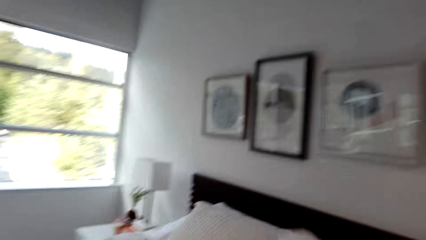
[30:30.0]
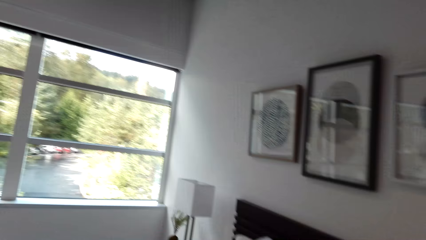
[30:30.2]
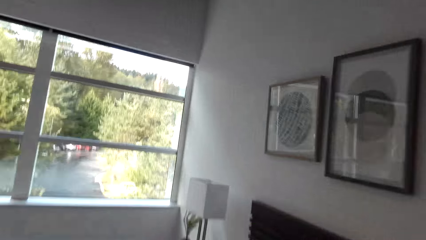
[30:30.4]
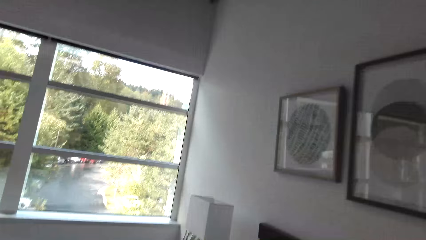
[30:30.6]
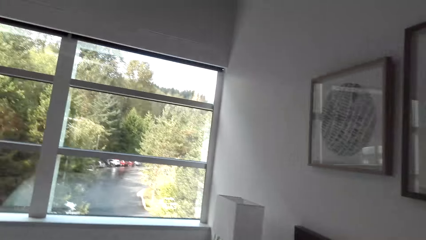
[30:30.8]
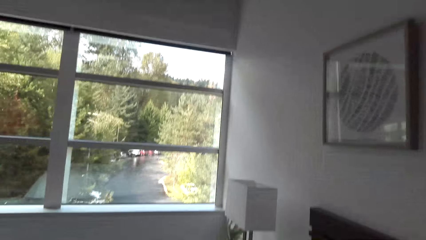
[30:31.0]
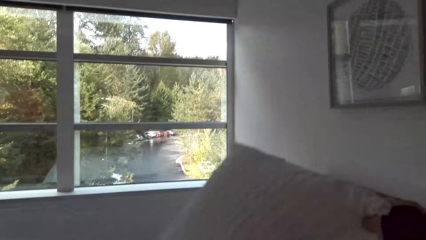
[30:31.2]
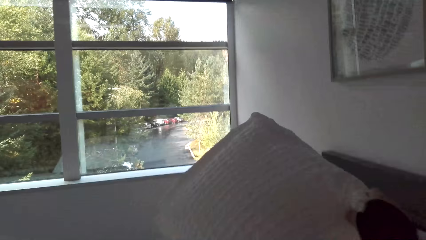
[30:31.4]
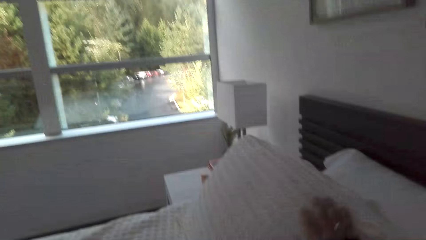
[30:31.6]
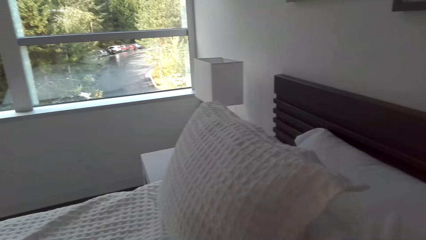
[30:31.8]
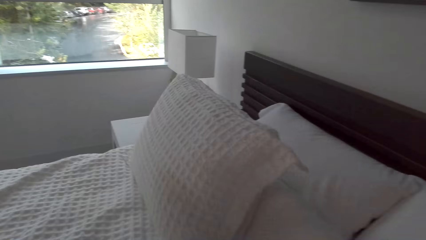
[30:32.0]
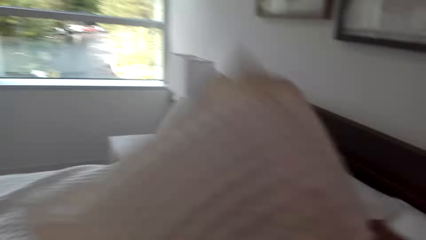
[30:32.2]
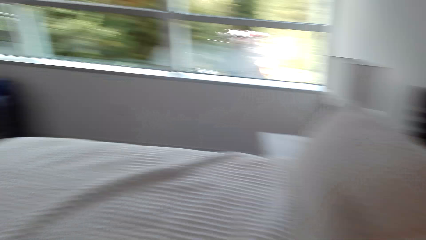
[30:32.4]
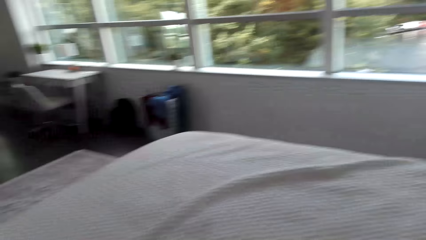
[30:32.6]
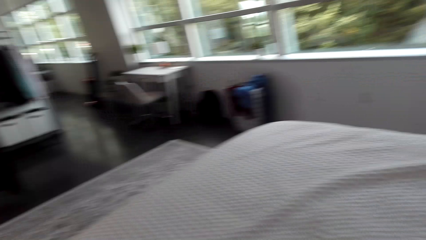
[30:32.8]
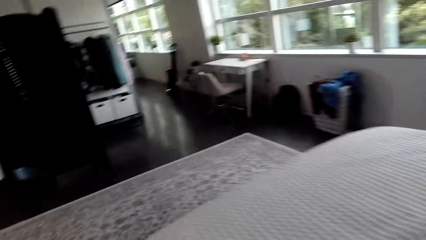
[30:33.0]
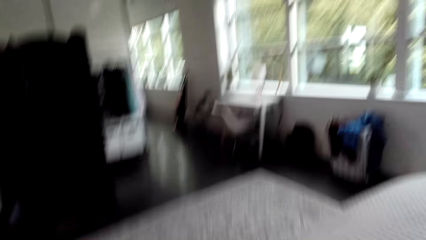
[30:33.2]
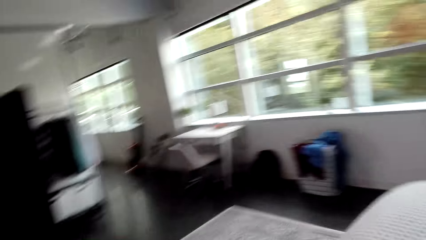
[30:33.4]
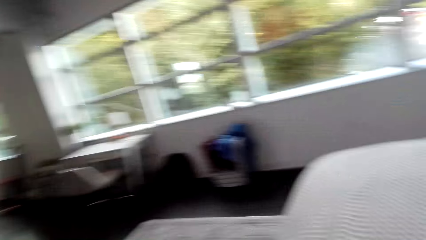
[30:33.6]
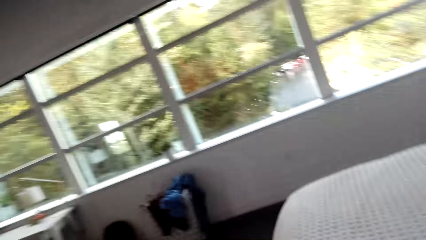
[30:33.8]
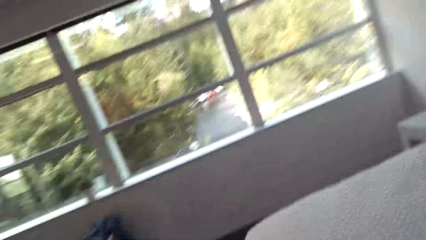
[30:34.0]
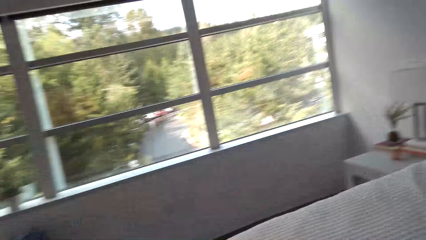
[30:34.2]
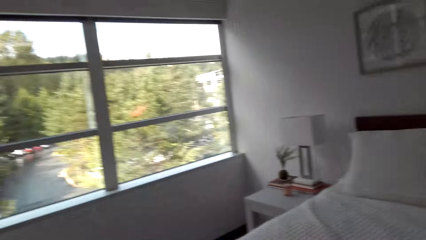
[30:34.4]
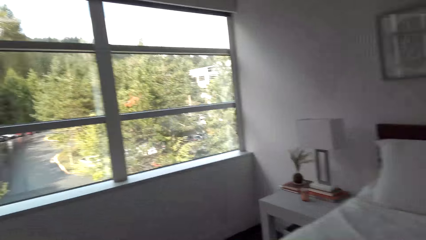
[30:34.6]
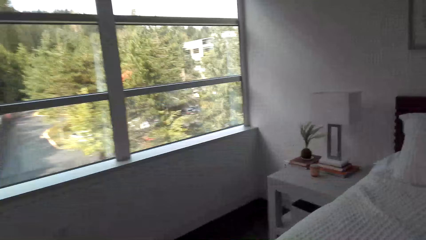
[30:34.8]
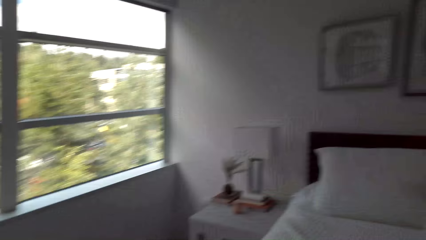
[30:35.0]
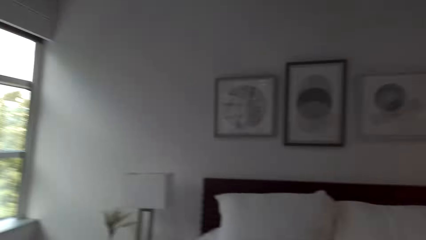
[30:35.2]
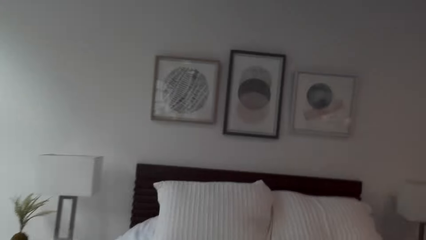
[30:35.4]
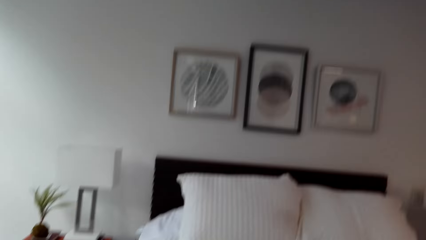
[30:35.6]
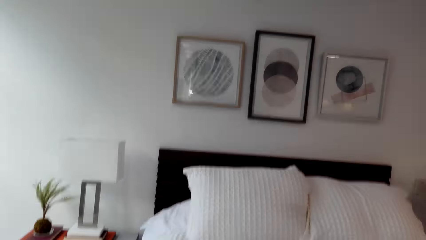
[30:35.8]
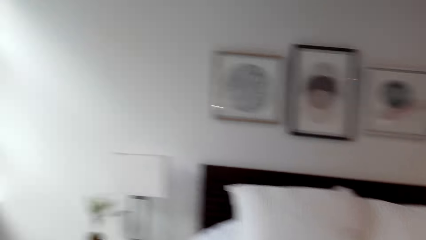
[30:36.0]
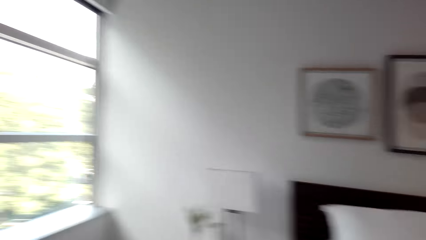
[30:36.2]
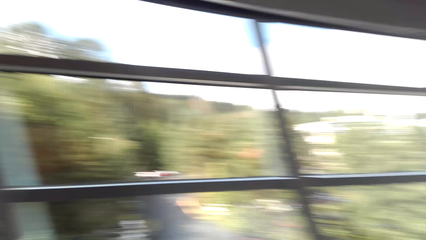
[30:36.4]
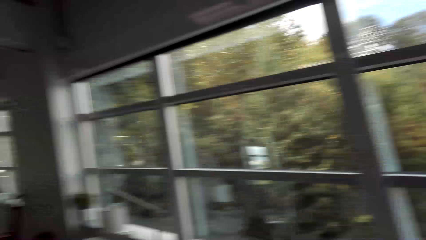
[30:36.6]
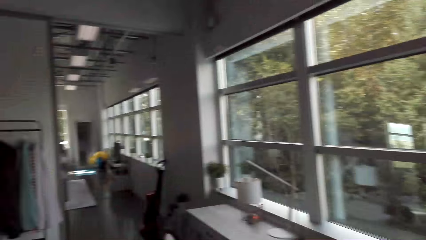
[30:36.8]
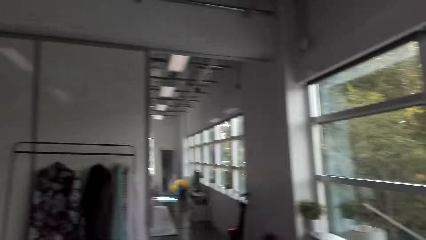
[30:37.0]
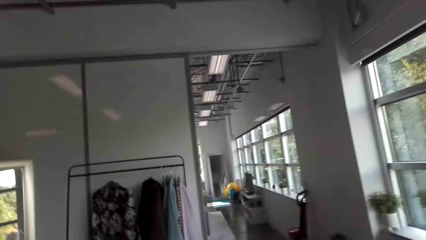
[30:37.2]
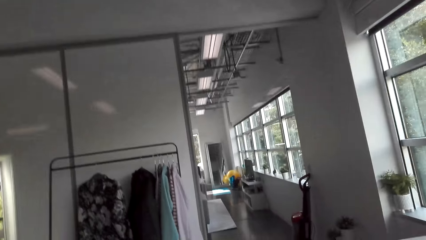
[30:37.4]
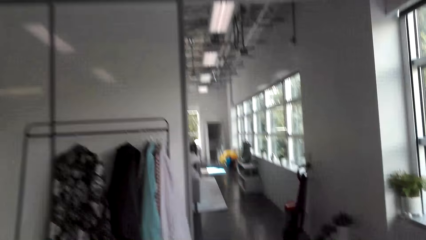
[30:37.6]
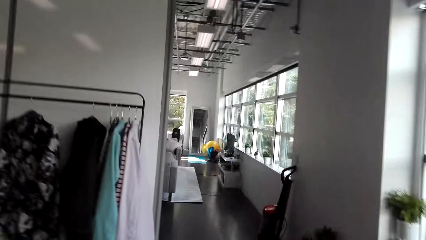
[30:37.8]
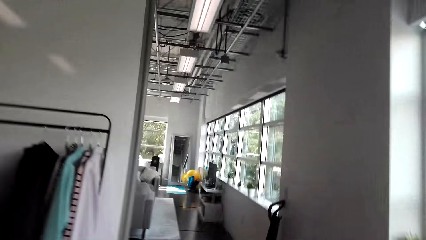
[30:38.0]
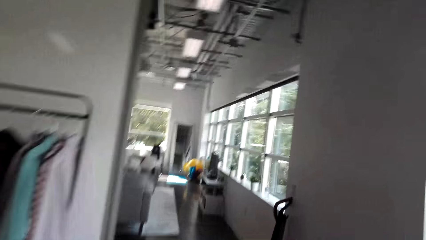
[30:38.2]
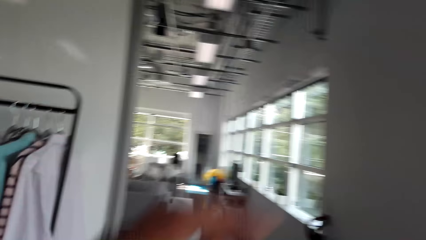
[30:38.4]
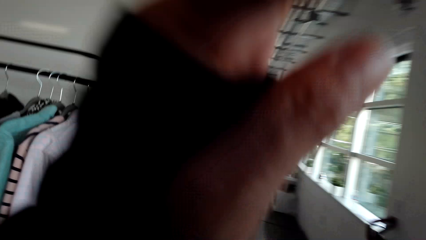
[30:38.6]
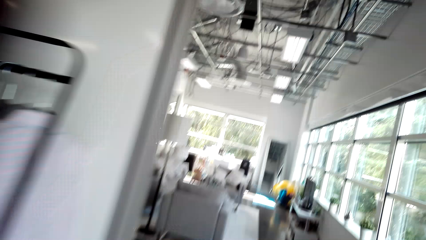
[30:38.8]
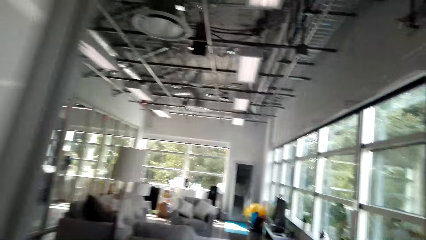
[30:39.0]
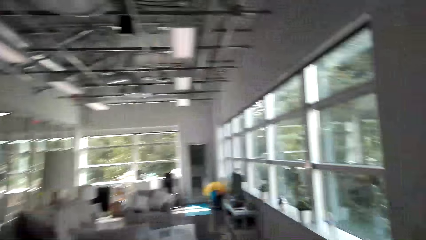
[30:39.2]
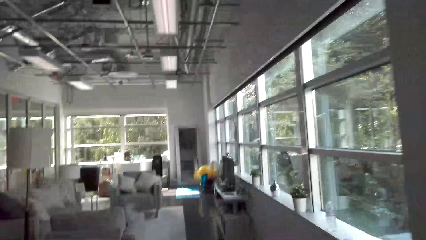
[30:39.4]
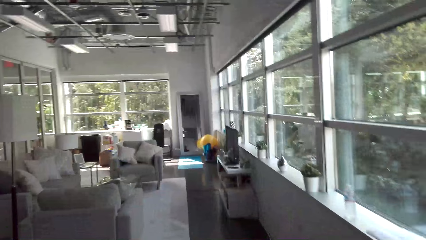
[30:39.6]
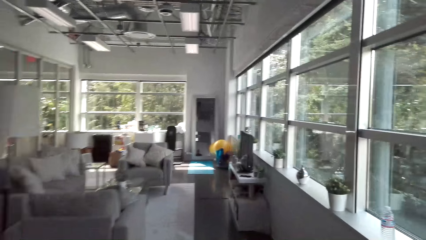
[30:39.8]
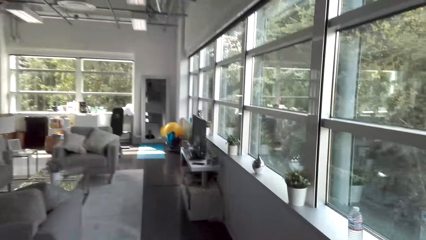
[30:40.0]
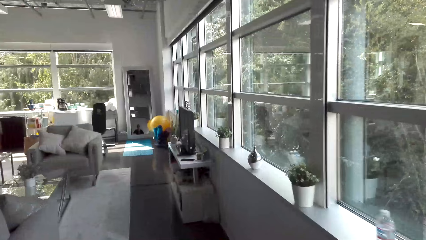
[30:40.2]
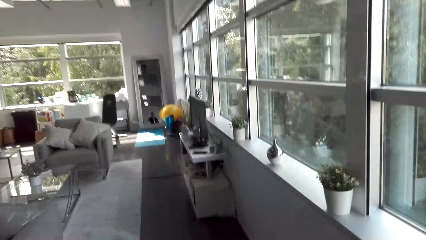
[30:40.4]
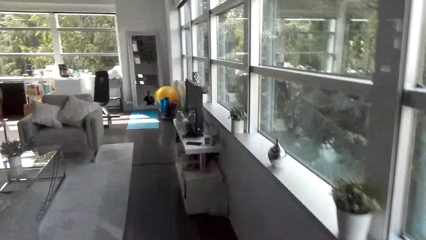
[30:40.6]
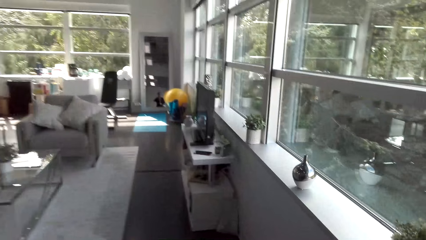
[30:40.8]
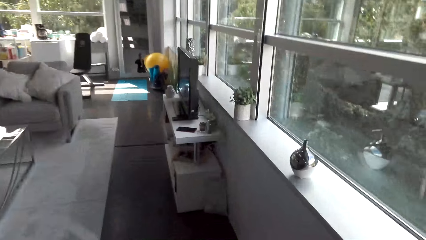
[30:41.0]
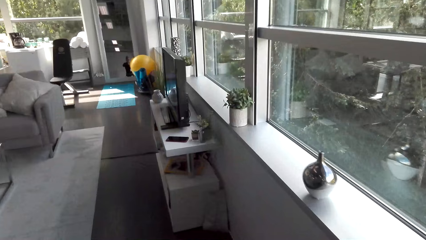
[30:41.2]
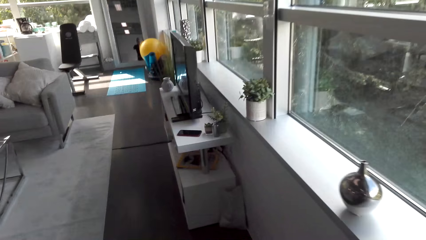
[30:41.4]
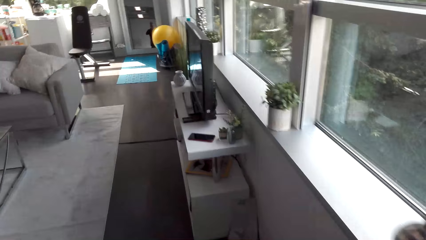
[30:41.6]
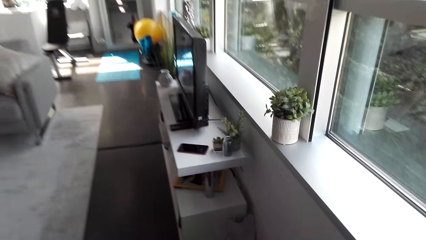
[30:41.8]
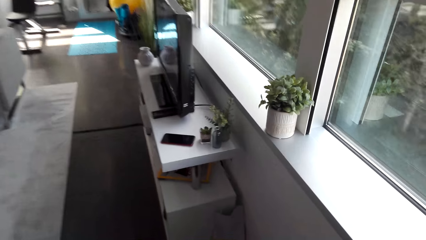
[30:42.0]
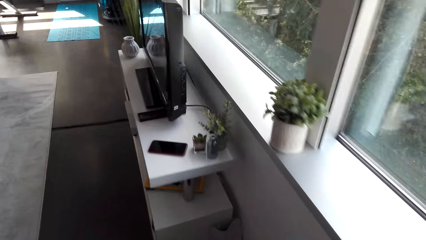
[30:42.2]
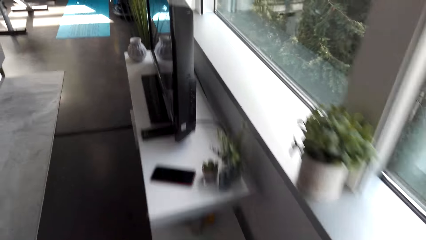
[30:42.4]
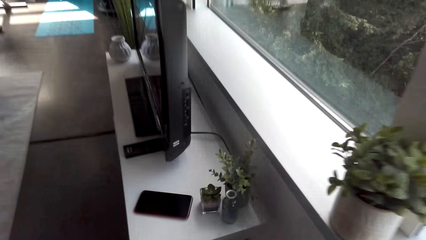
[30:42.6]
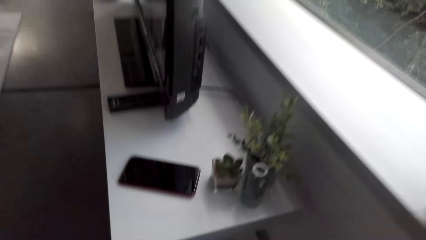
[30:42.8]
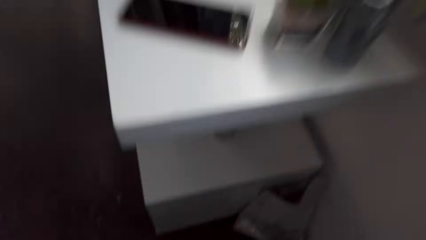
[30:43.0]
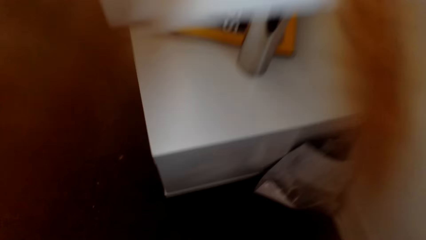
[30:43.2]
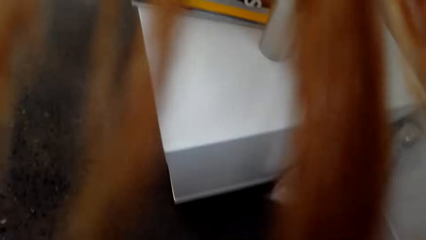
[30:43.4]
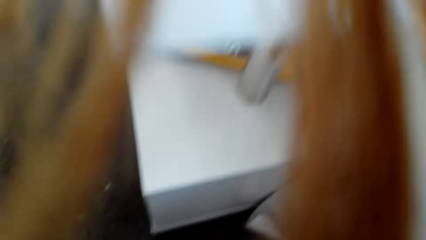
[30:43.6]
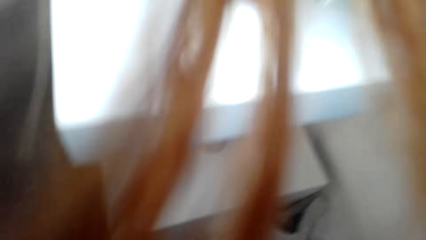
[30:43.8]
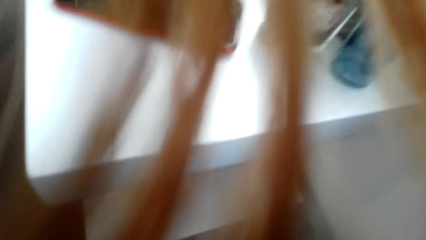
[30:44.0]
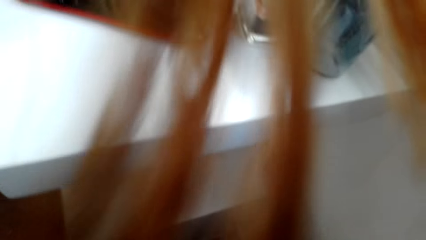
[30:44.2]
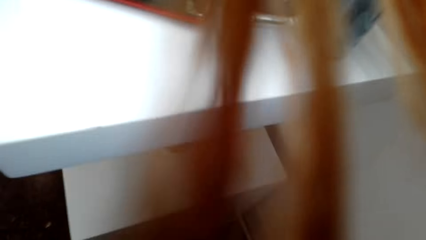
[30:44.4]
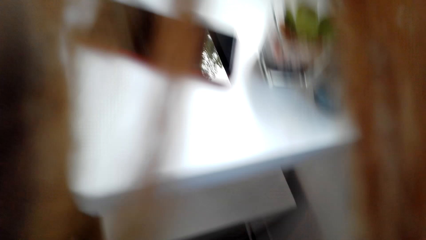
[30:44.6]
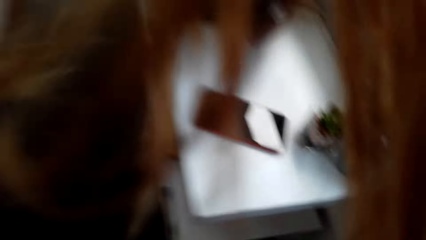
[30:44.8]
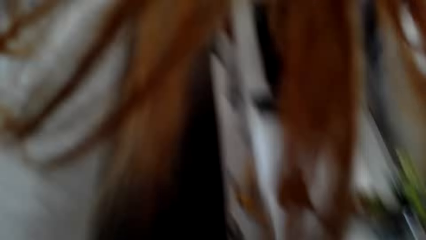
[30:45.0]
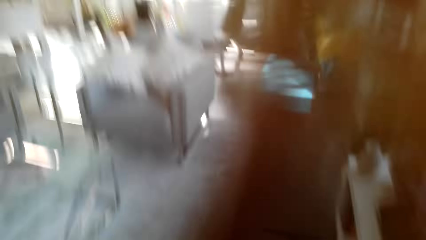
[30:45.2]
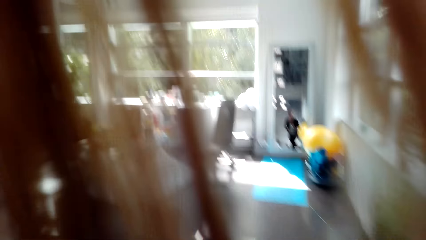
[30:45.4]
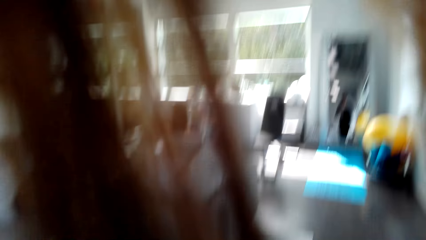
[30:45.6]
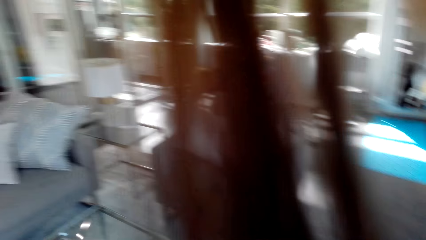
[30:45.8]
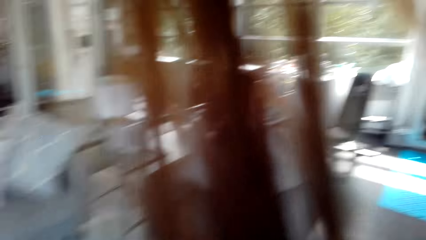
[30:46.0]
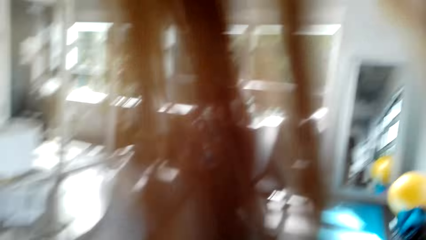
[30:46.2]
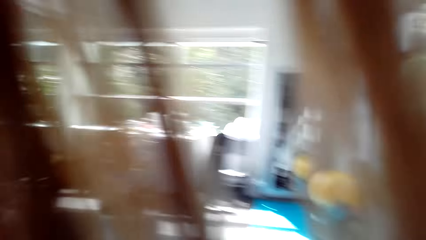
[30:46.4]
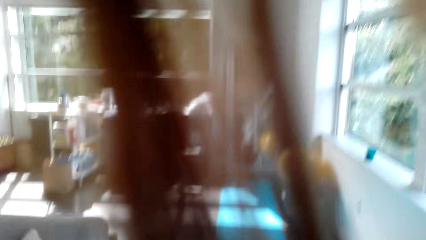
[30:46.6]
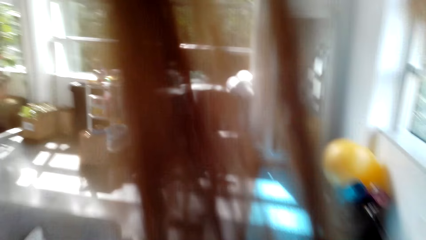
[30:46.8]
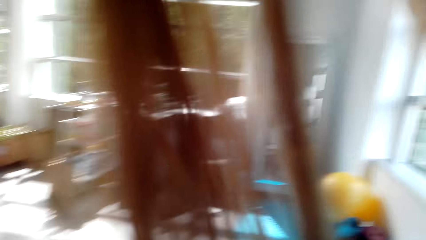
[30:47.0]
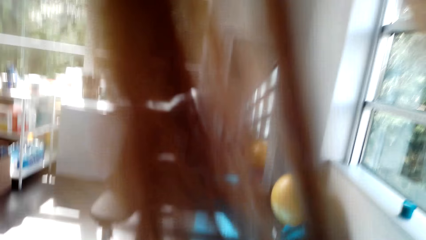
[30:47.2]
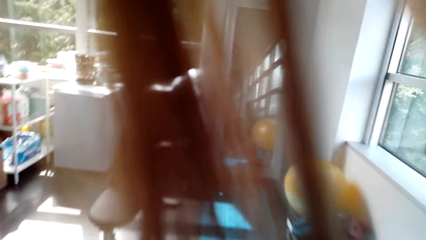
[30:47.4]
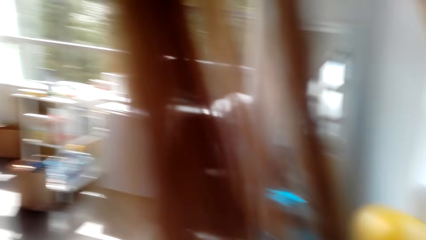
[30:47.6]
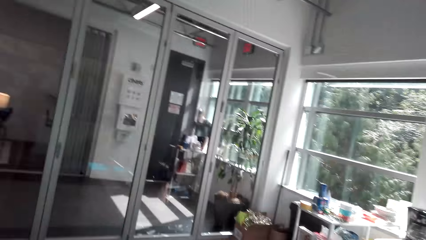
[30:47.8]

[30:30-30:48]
The camera wearer places a pillow on the bed. They walk towards the living room.
